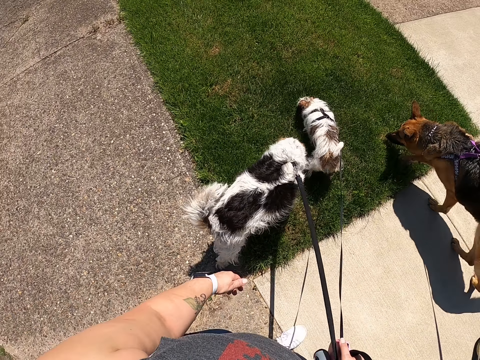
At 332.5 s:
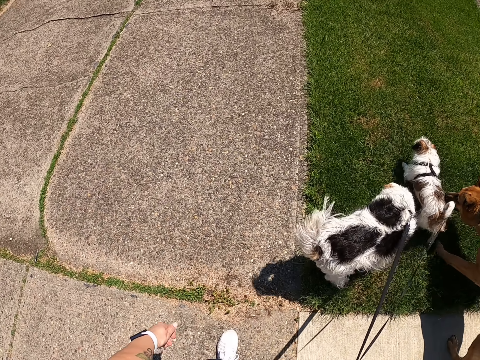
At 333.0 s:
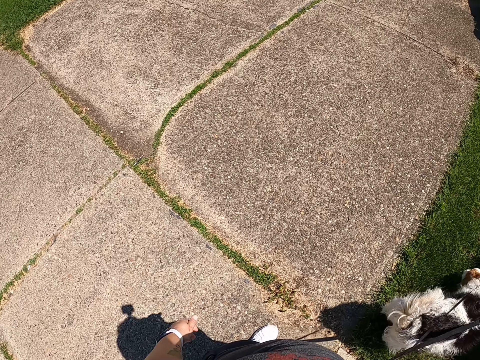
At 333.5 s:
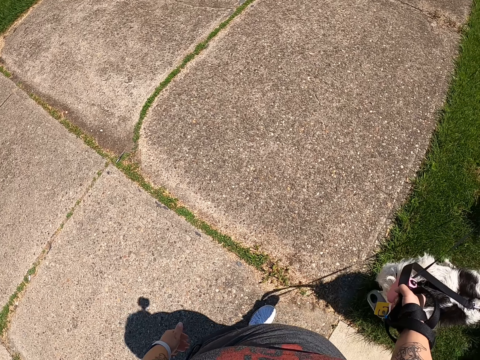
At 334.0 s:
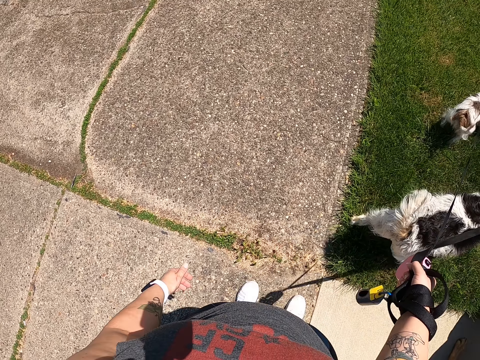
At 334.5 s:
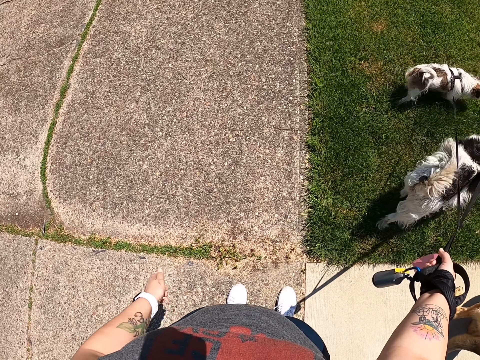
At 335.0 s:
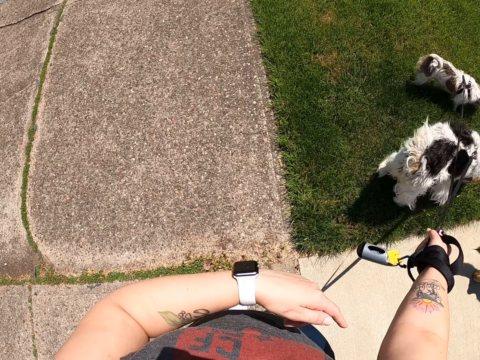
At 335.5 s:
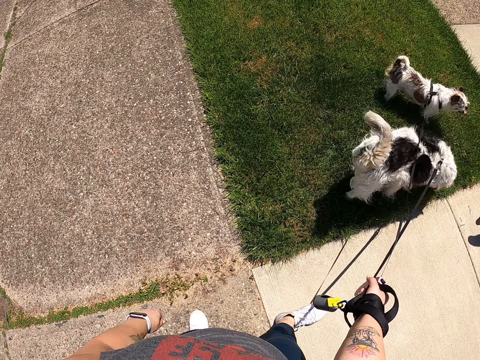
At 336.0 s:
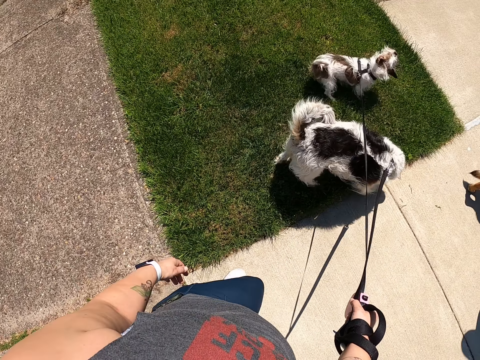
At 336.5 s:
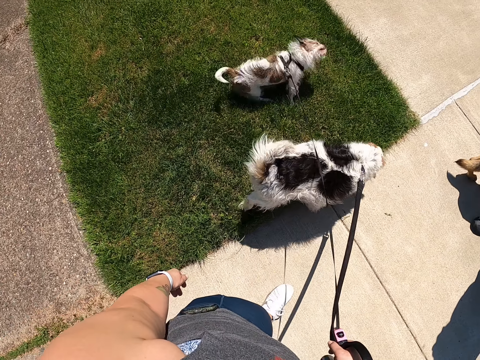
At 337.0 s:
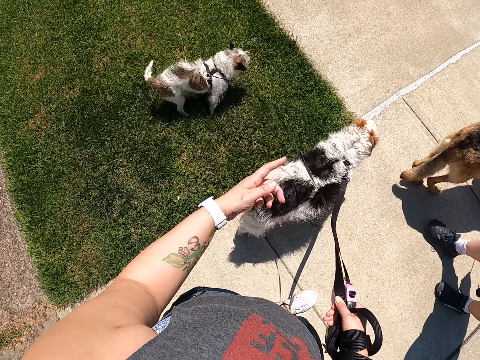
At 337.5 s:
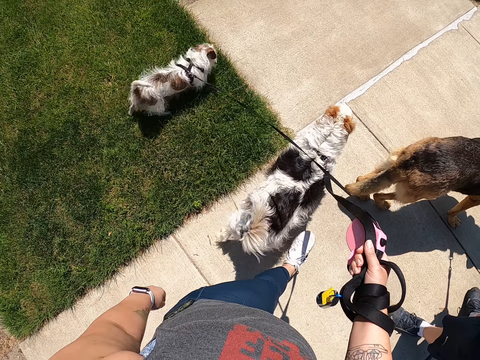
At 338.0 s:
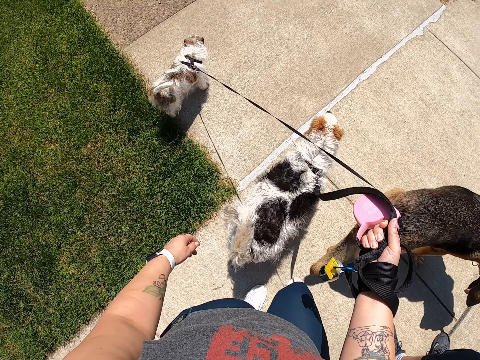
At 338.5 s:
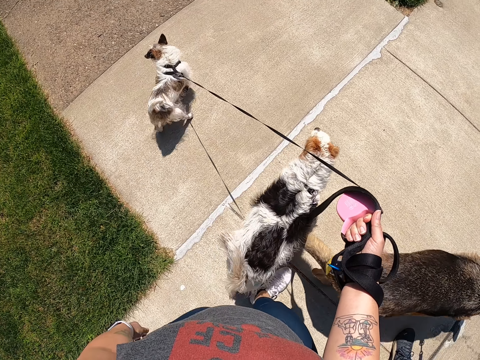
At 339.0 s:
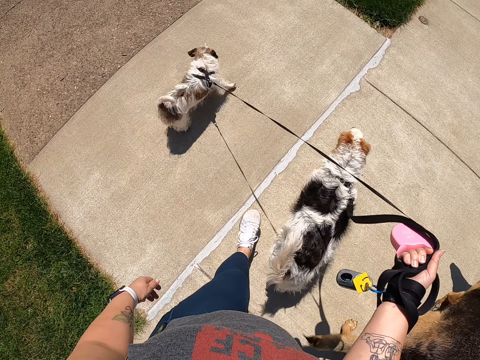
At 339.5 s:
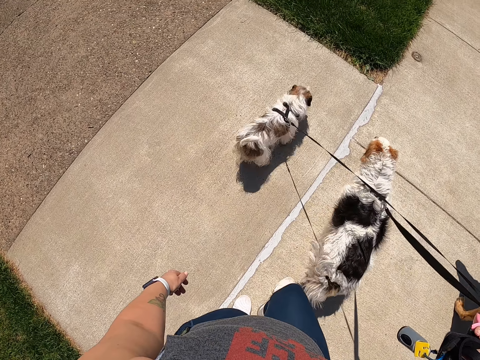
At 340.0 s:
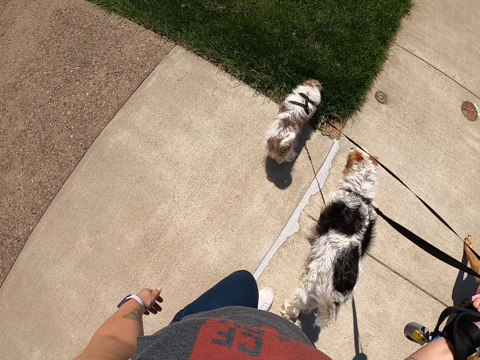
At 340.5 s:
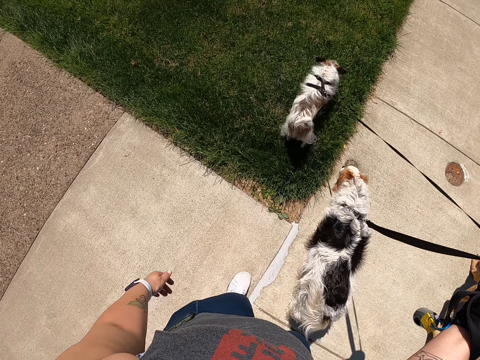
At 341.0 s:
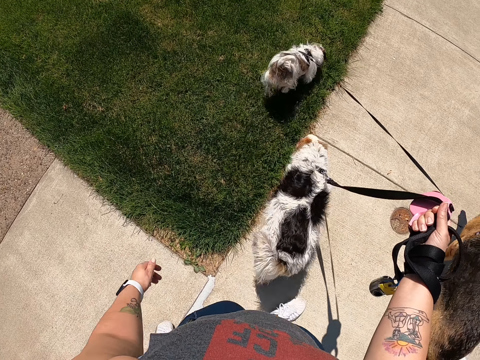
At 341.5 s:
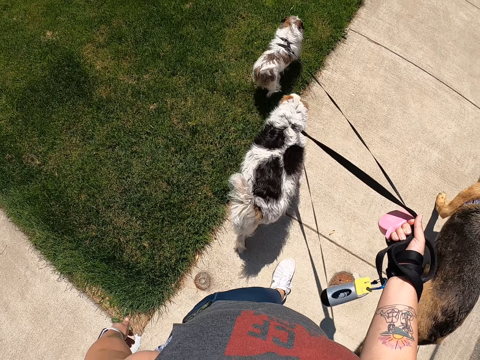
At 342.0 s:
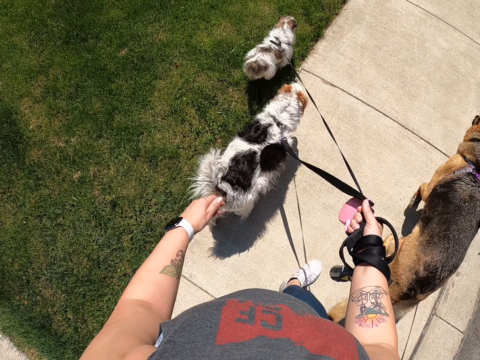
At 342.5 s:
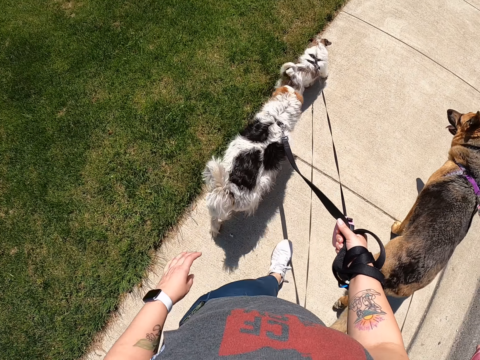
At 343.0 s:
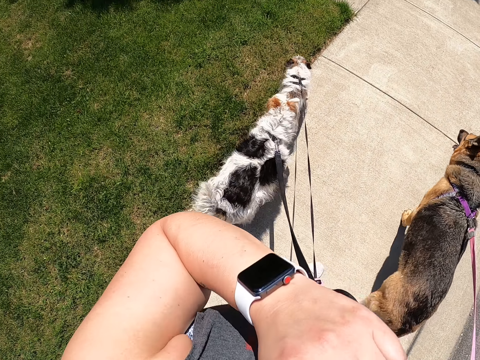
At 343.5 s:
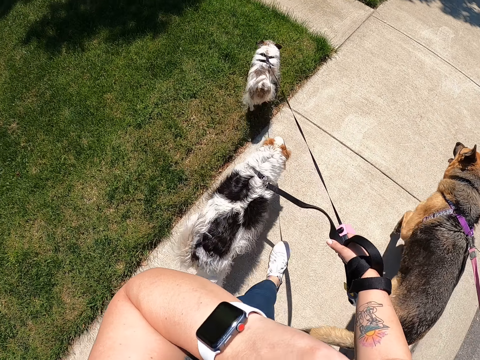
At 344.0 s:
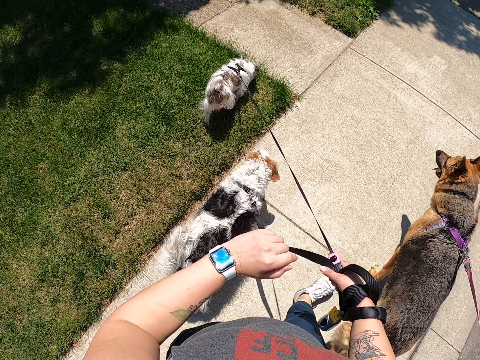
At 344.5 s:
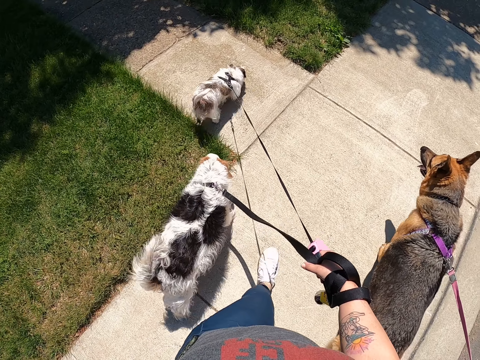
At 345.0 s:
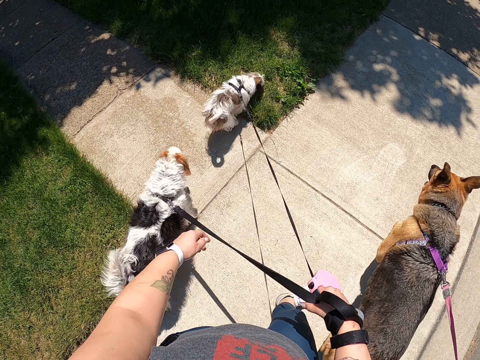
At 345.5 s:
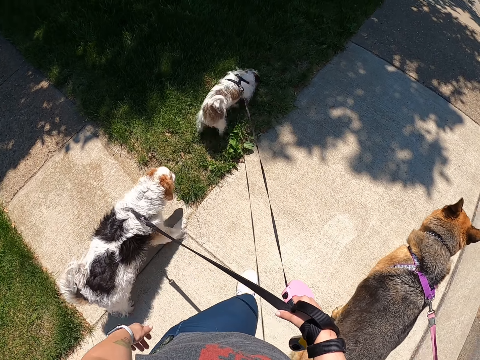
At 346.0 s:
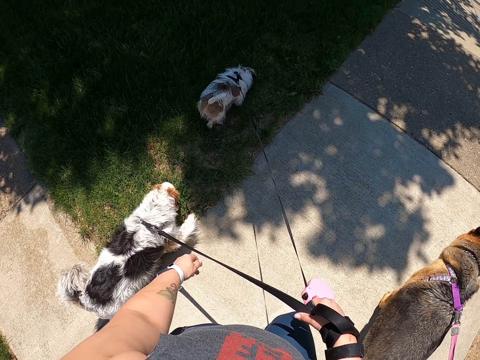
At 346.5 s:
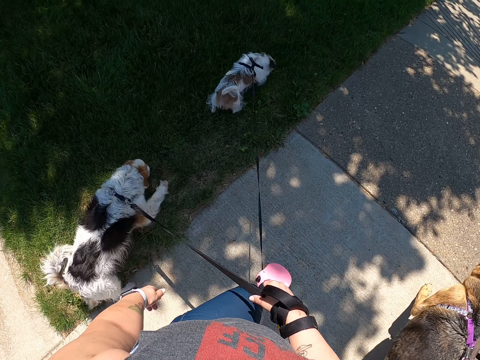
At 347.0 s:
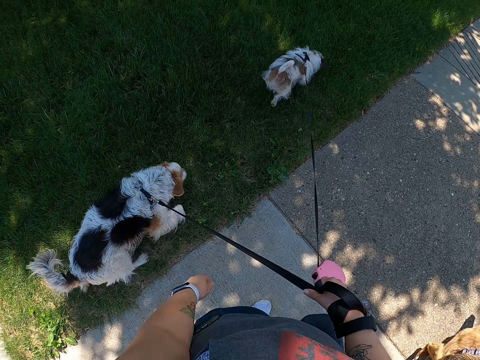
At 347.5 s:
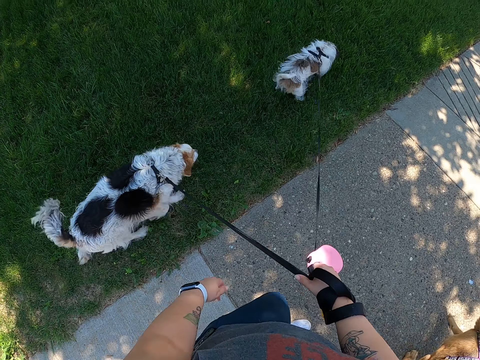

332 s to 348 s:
The camera wearer stands. She walks on the pathway. She wipes her face with her left hand.

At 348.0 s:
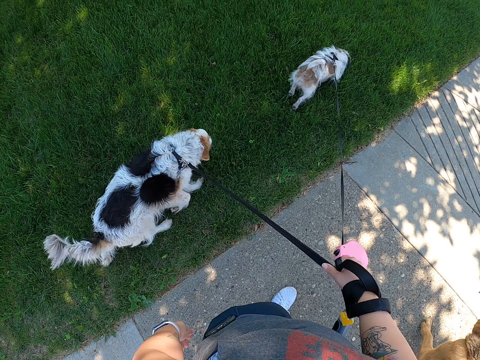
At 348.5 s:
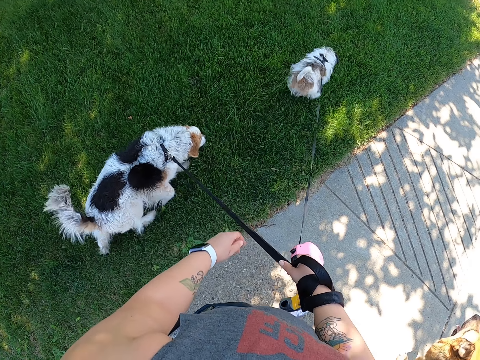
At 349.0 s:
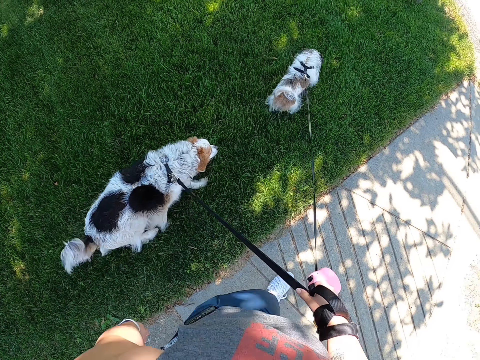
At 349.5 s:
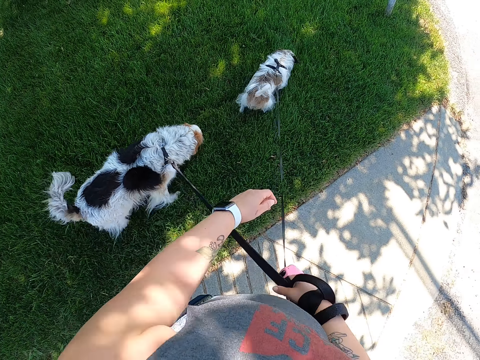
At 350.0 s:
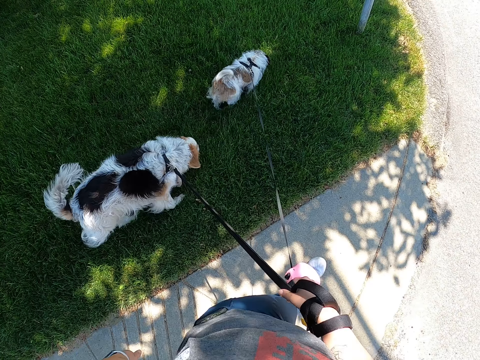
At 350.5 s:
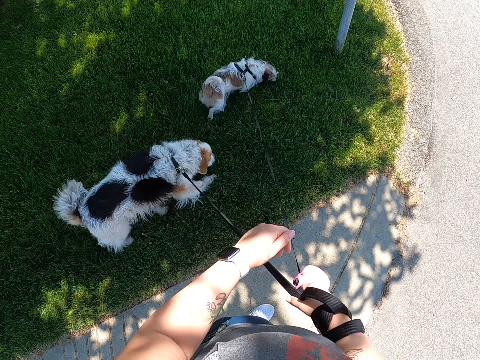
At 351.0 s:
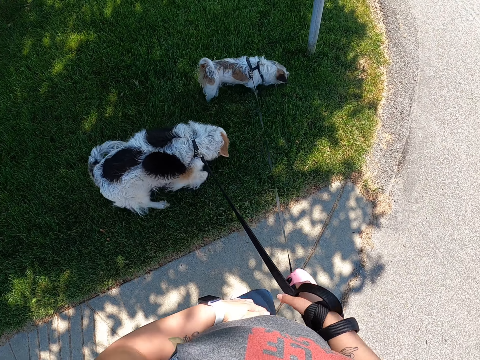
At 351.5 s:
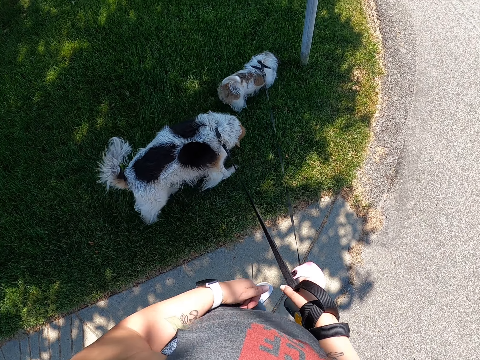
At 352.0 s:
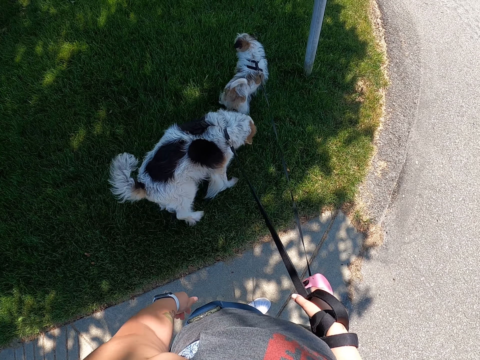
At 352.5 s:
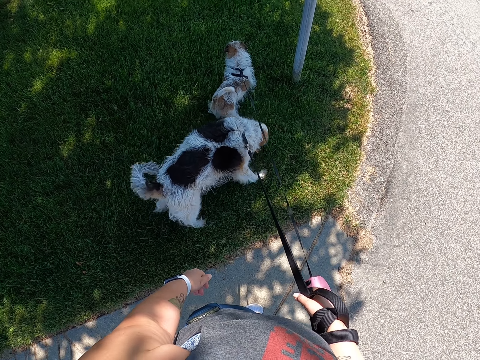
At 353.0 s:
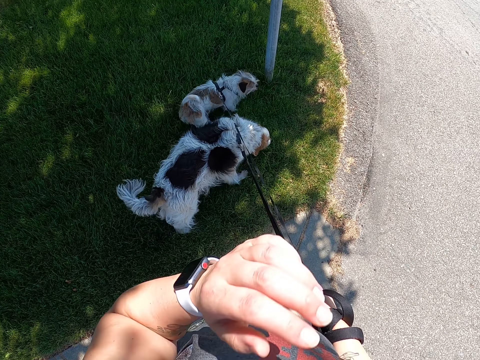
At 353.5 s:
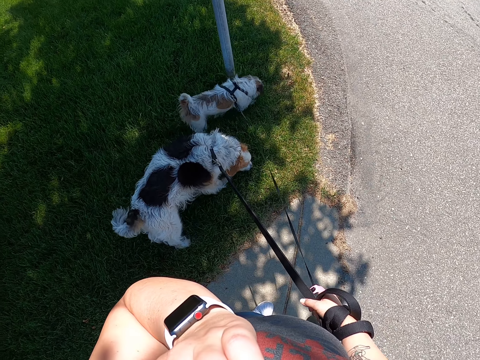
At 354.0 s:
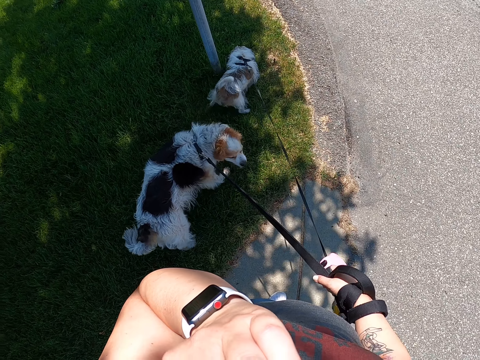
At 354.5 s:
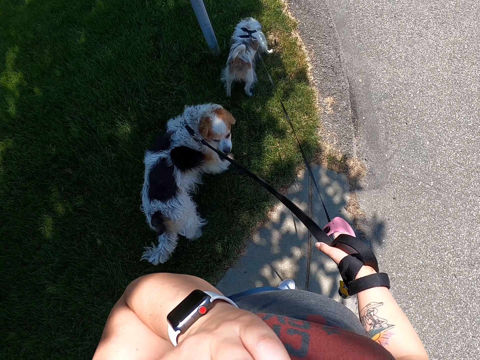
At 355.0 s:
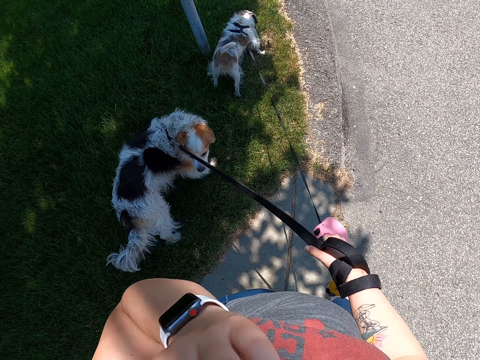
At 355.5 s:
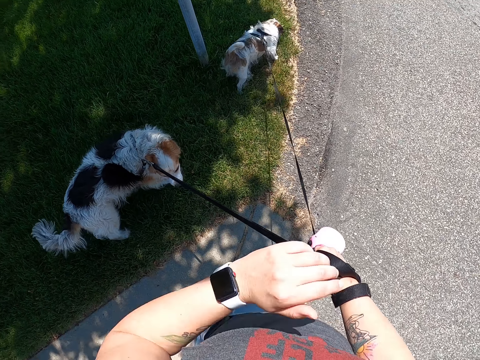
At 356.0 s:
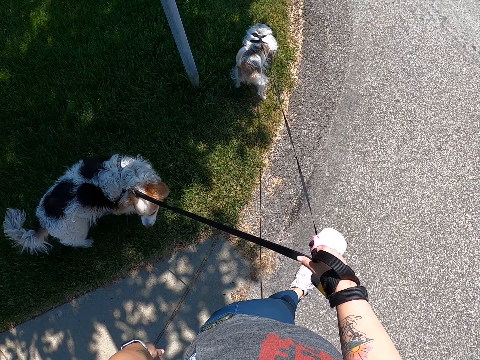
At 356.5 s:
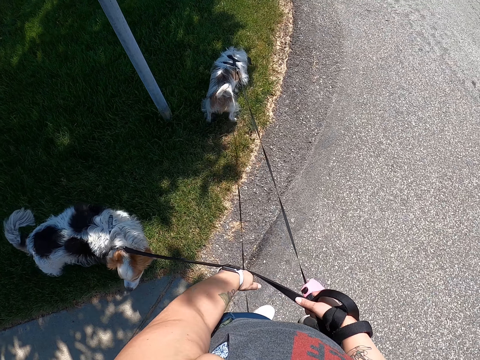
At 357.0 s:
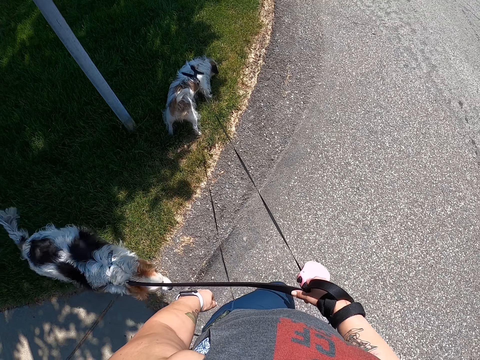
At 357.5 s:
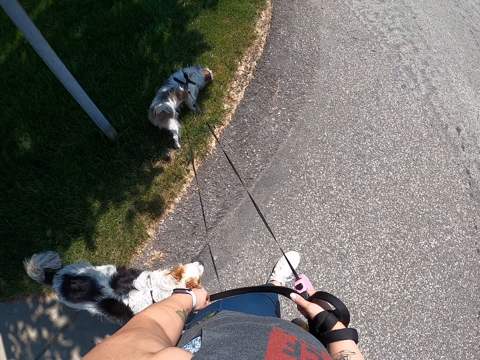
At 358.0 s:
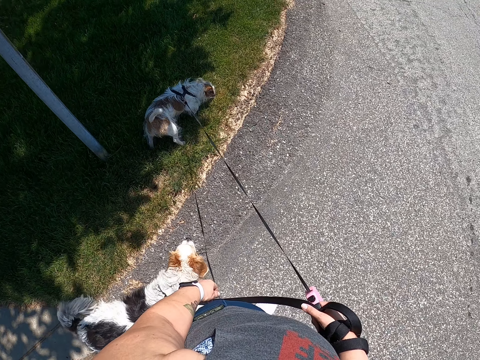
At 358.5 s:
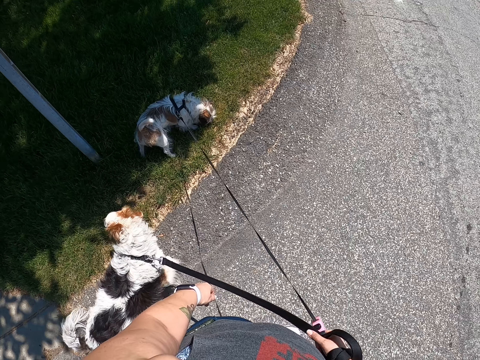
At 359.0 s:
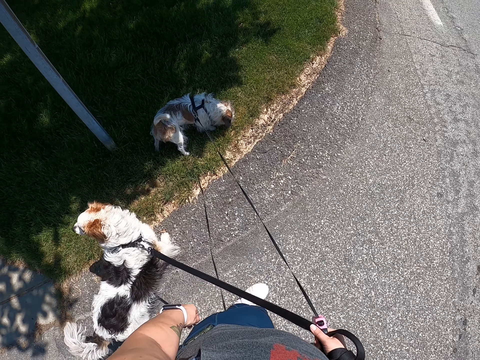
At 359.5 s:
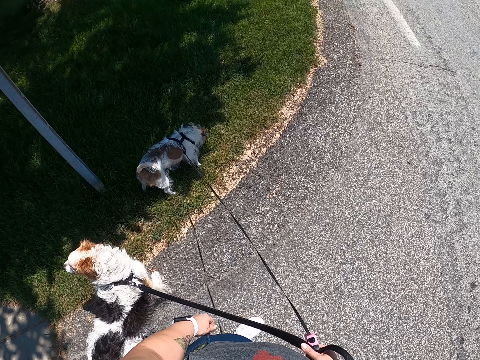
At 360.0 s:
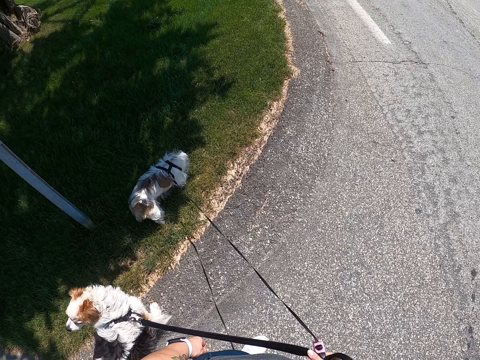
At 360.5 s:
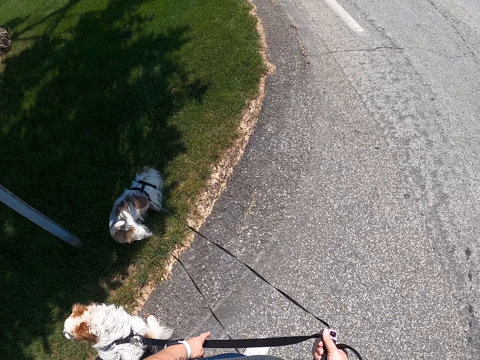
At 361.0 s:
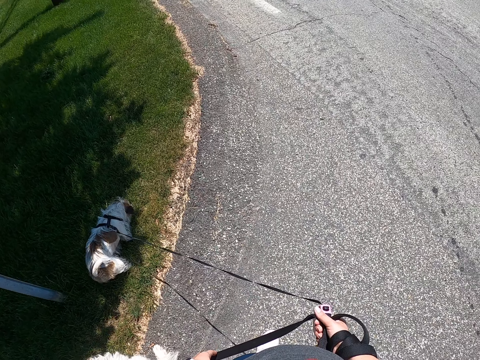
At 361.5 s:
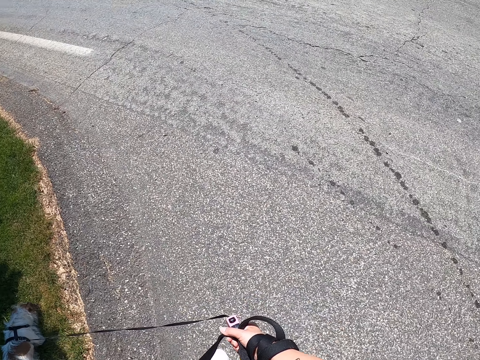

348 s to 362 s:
The camera wearer touches her waist with her left hand. She stands around the corner. She touches her face with her left hand. She walks on the tarmac.
